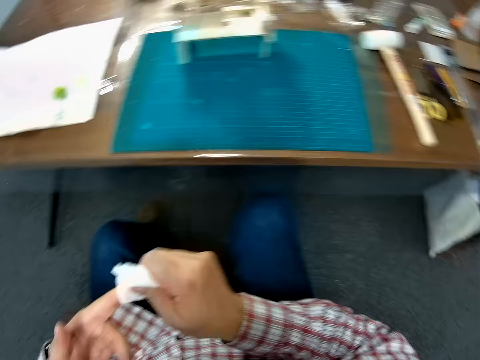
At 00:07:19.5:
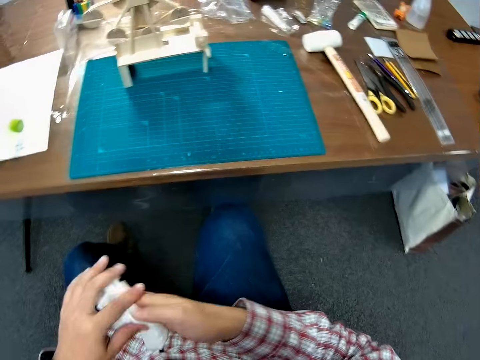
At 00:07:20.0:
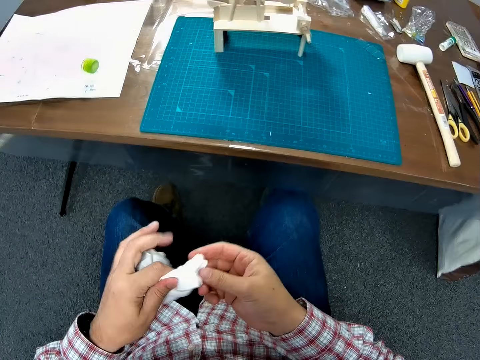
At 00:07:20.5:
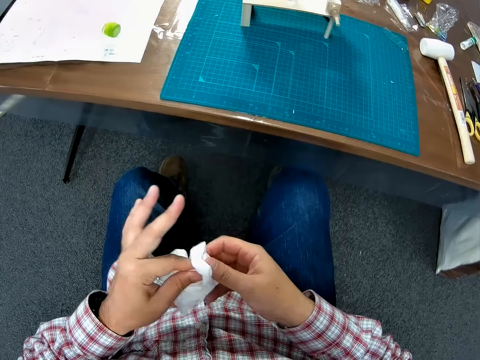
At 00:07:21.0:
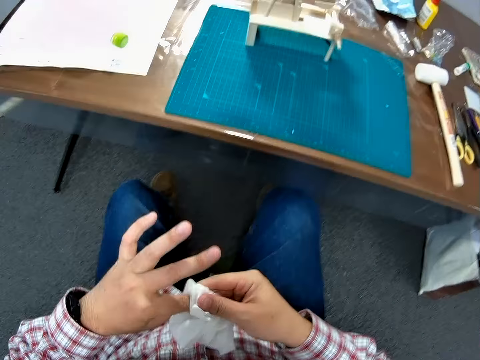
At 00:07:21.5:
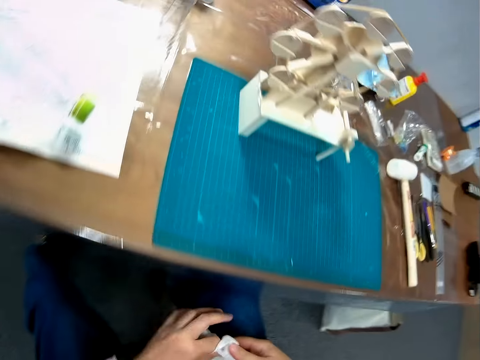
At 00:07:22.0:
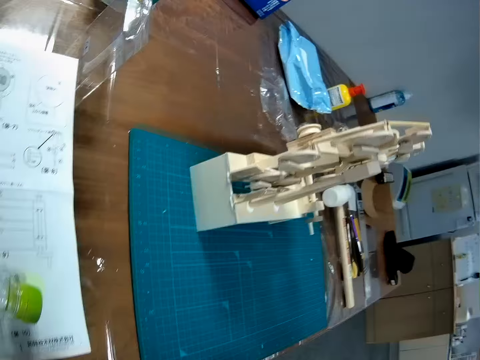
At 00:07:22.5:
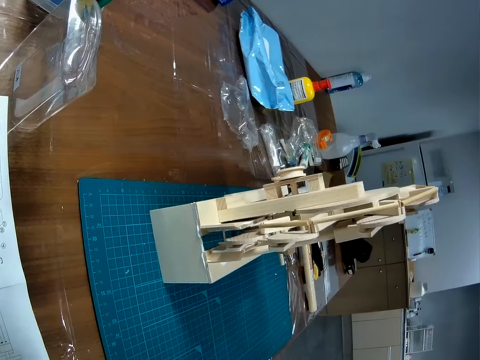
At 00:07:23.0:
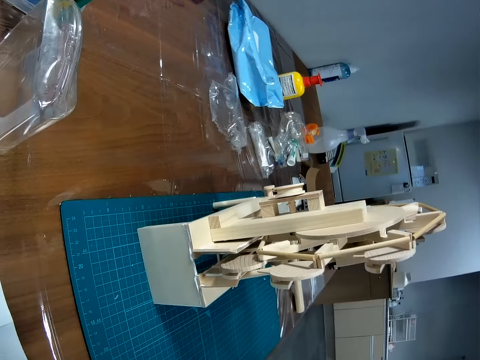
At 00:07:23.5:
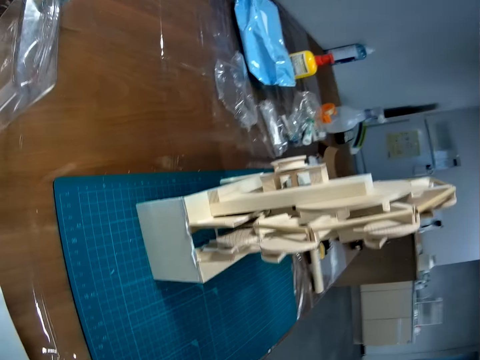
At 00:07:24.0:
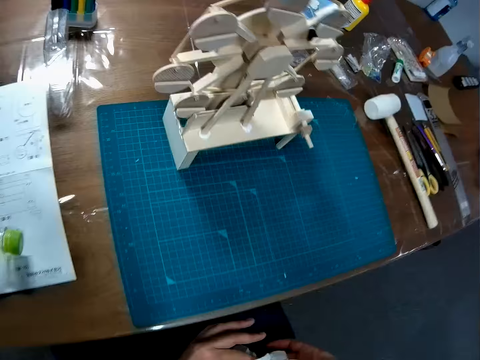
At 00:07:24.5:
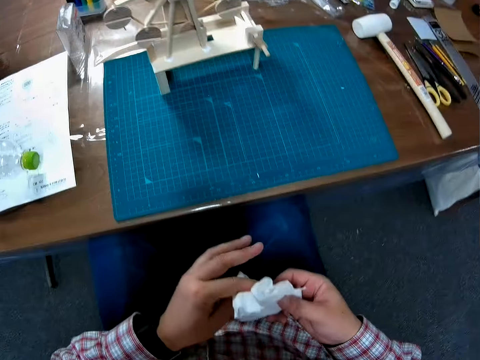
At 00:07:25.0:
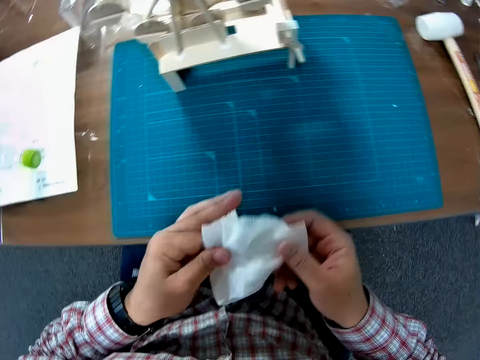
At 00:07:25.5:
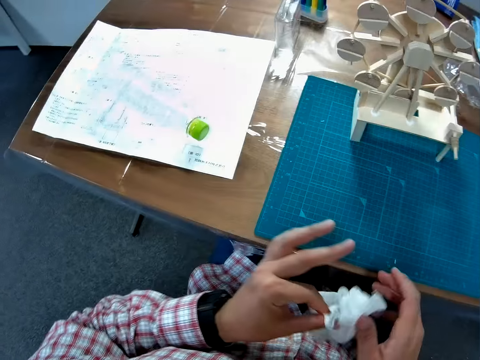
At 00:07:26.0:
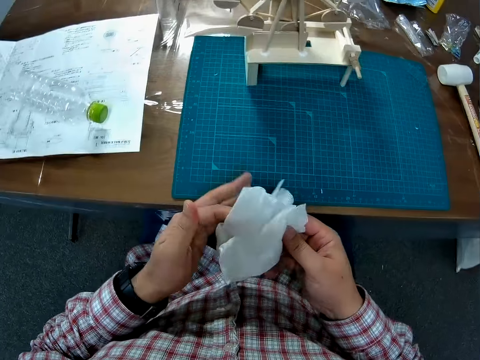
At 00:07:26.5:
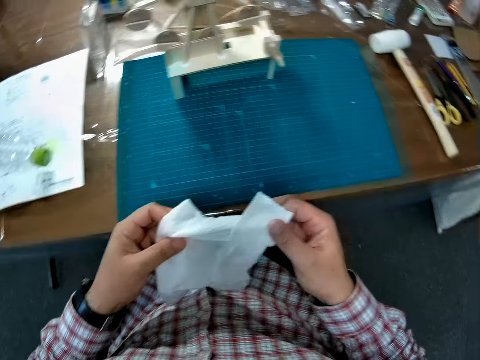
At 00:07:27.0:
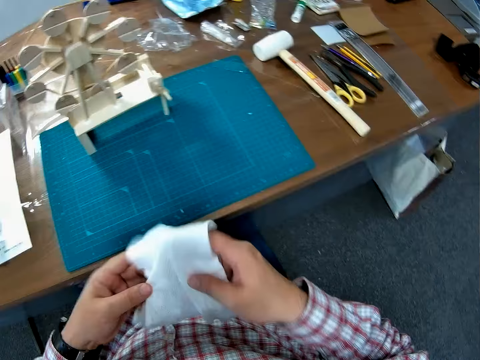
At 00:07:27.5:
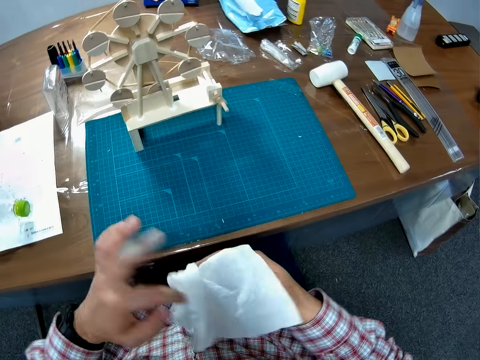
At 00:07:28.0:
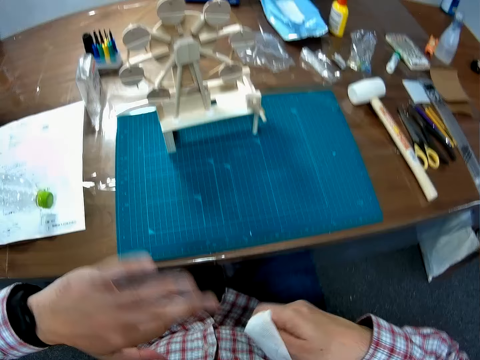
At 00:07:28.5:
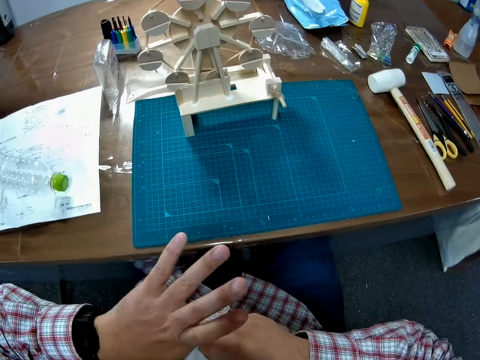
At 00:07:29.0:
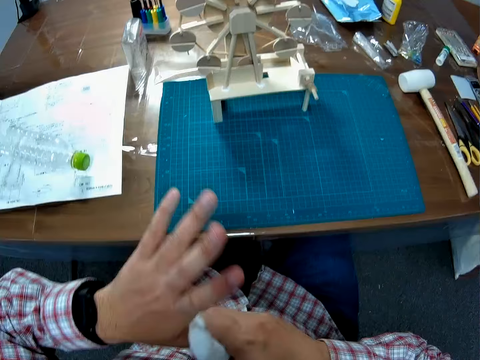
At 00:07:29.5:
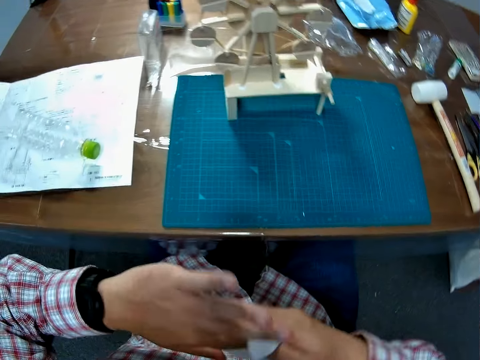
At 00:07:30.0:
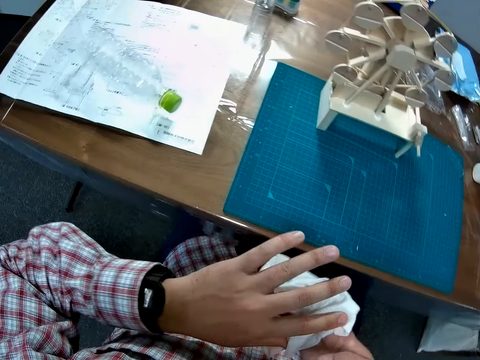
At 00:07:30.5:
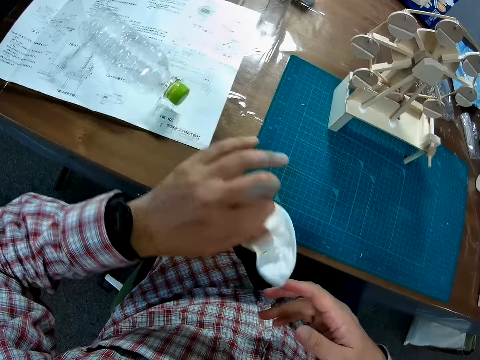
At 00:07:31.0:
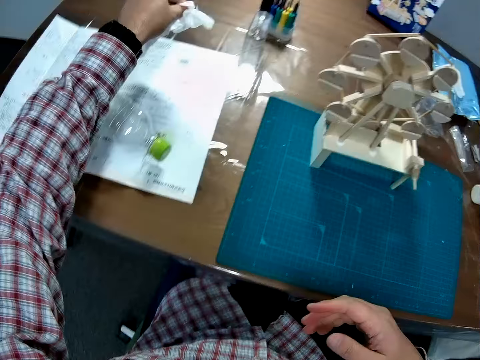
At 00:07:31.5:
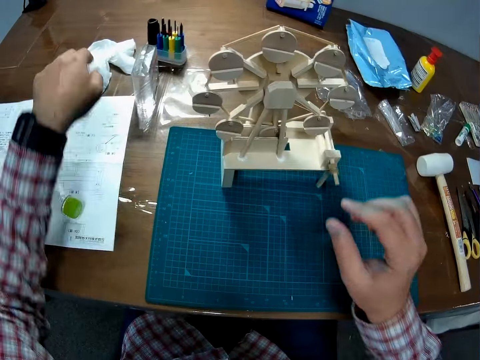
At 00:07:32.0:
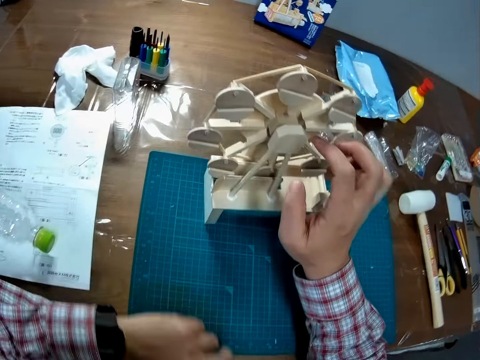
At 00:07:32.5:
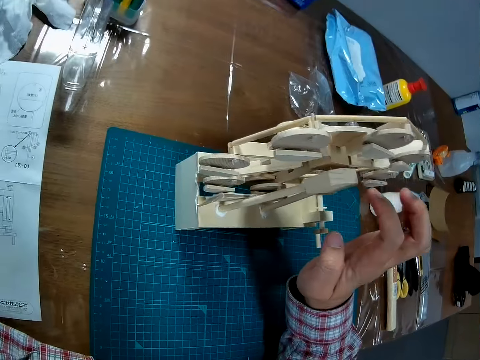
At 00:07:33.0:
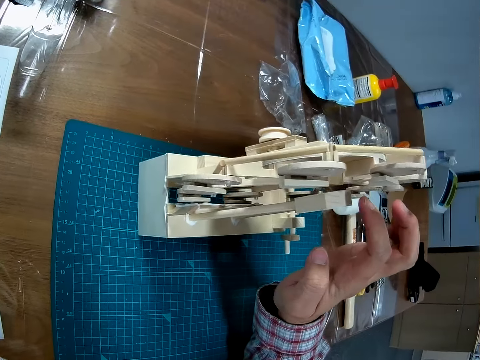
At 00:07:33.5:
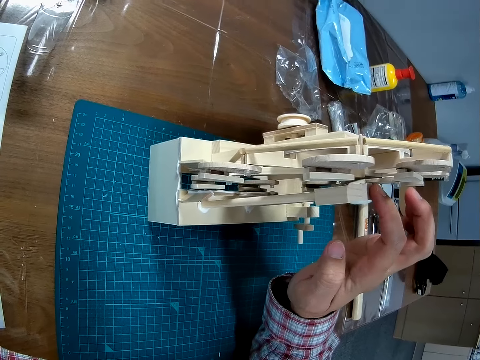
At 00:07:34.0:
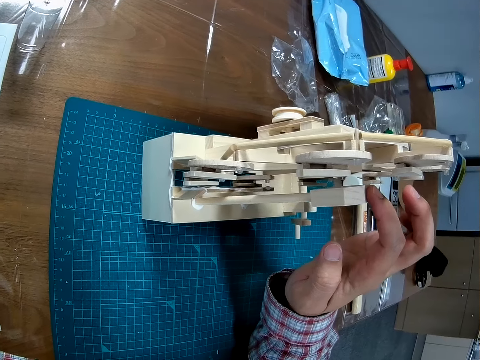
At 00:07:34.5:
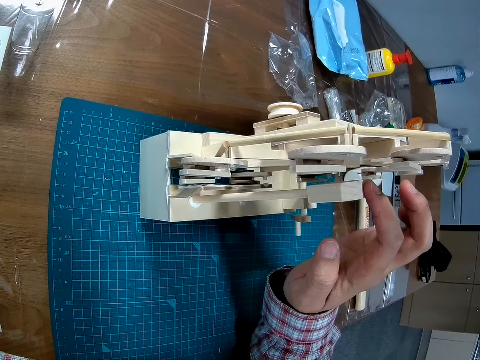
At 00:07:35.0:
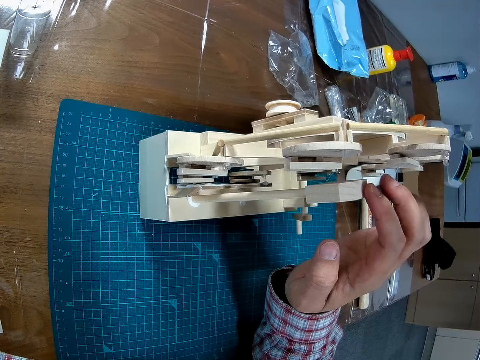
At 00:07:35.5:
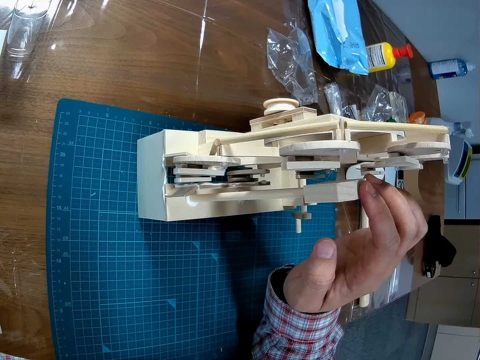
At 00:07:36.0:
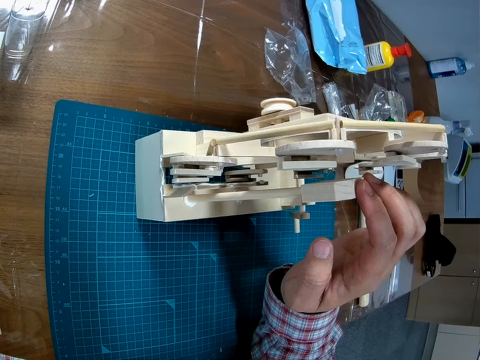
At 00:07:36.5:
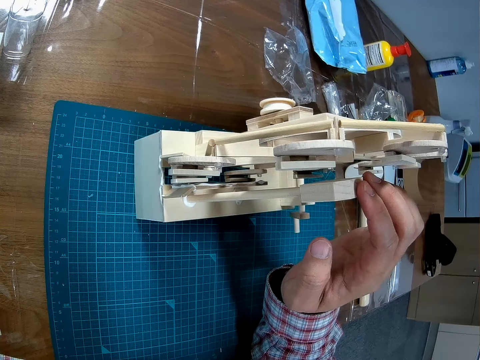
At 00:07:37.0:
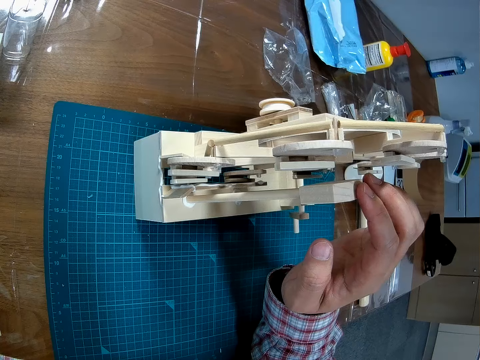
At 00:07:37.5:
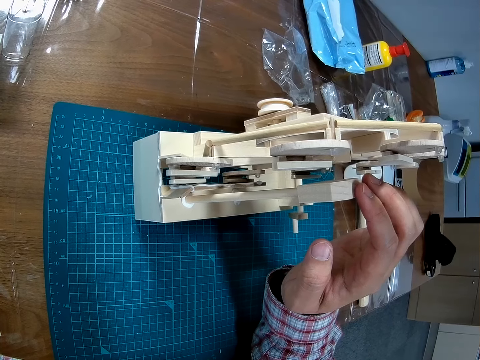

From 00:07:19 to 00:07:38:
The camera wearer drops the napkin on the table. They adjust the piece in front of the assembled piece. They touch the model craft wood.

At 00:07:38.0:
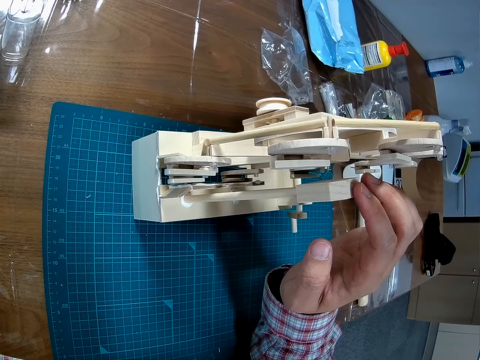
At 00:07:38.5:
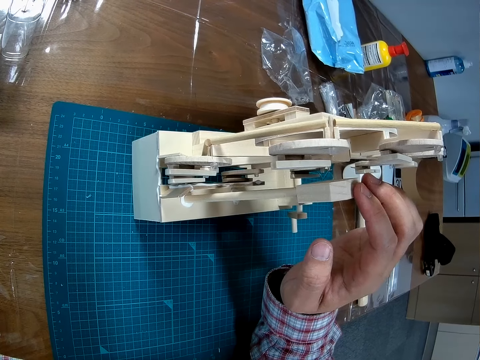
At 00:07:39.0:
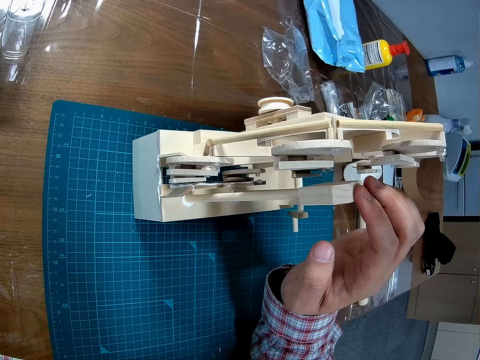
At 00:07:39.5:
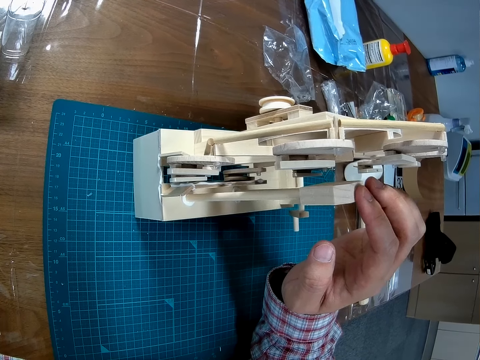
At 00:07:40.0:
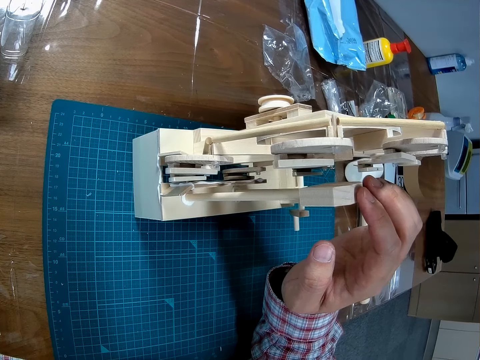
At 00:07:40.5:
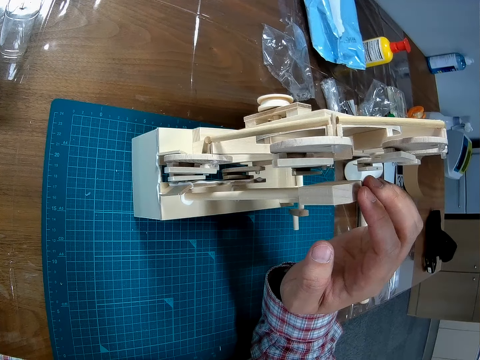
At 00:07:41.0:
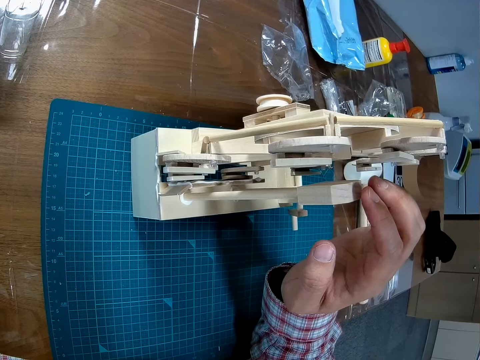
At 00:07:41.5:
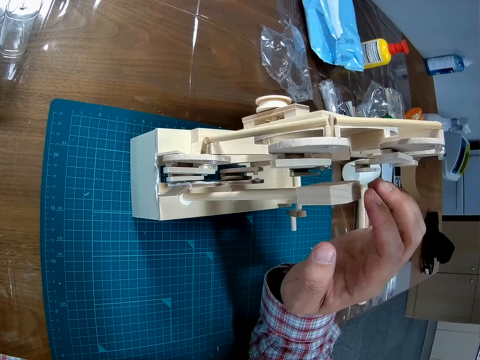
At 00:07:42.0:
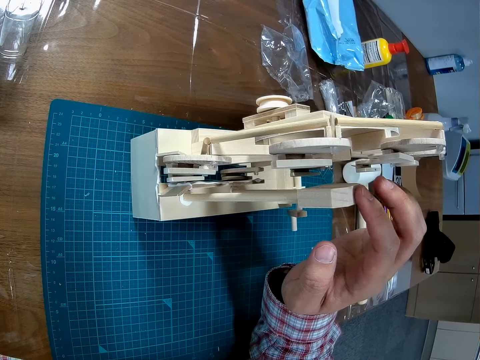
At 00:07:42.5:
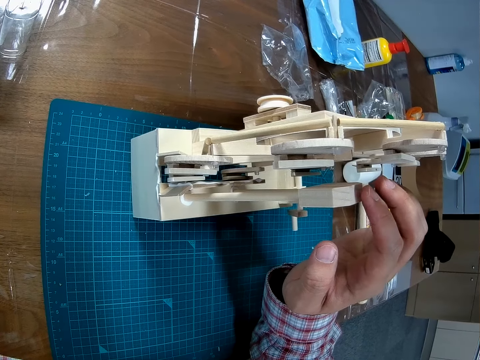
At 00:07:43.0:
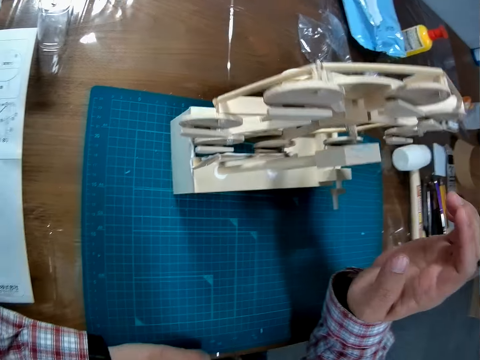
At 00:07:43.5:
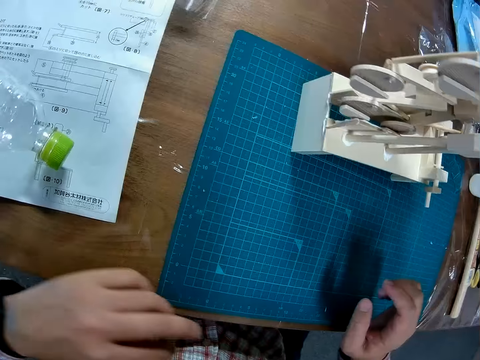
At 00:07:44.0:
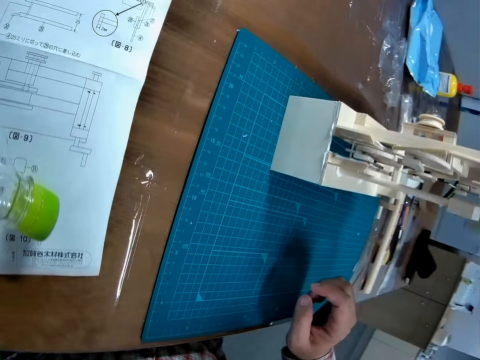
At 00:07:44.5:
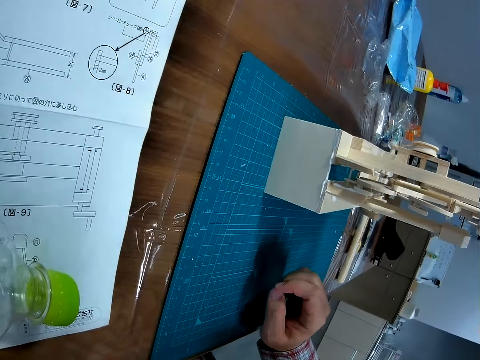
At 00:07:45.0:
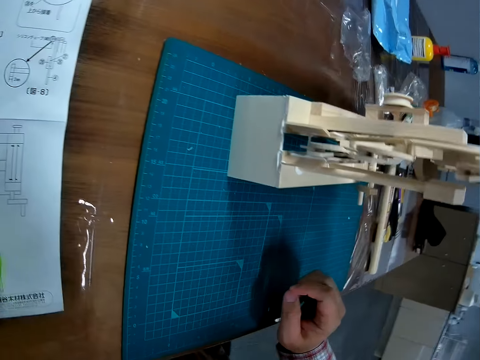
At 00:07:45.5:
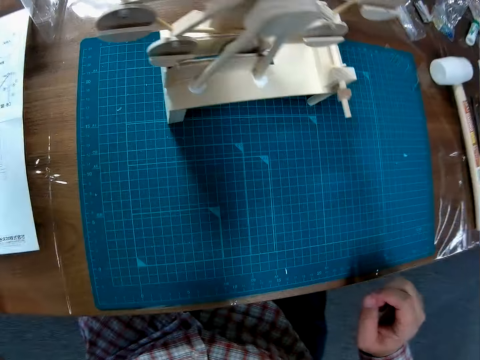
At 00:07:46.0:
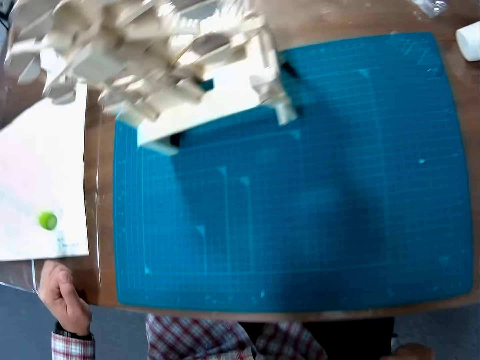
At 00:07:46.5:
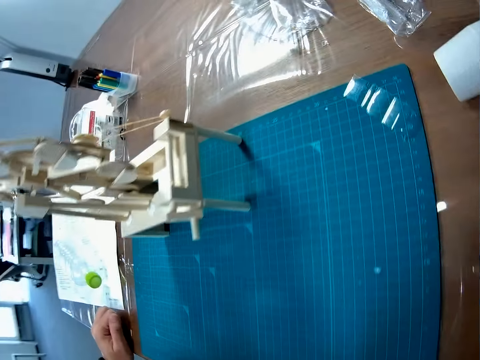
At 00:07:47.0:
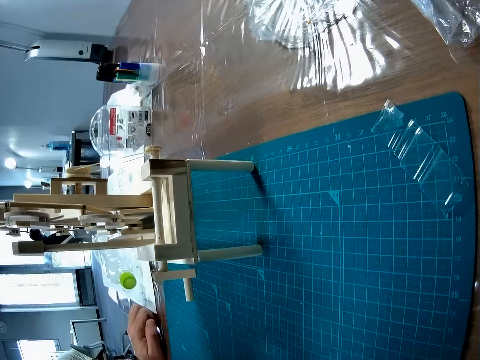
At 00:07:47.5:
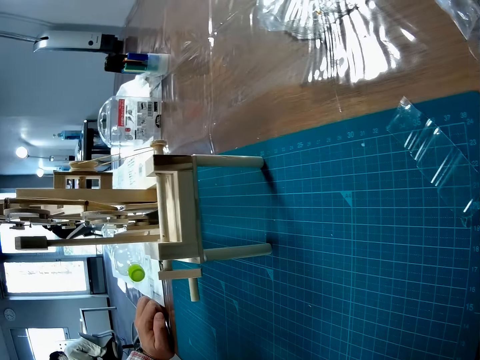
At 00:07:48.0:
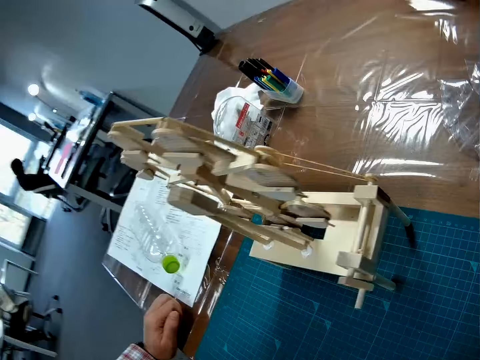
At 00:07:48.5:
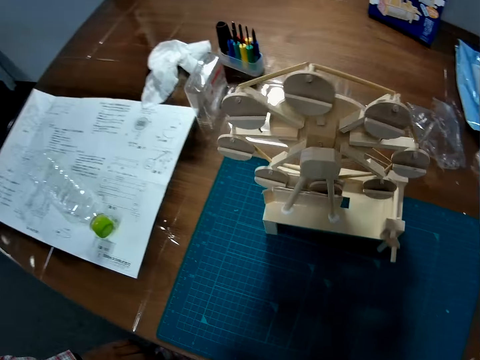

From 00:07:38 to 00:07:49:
The camera wearer looks around.
